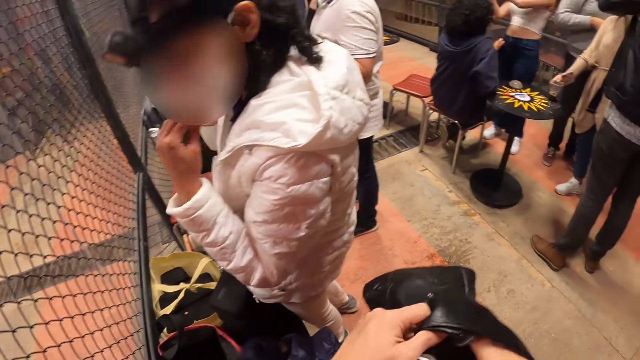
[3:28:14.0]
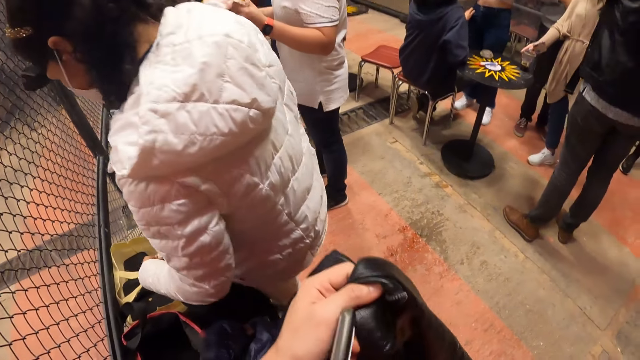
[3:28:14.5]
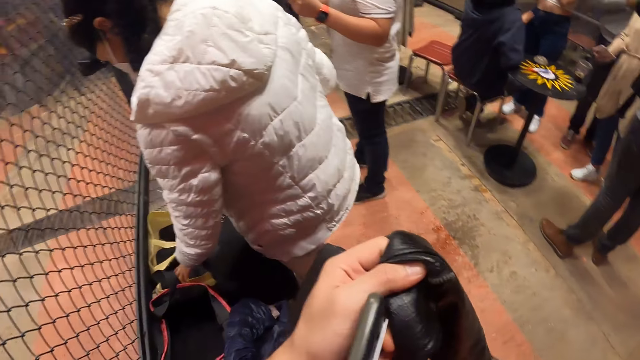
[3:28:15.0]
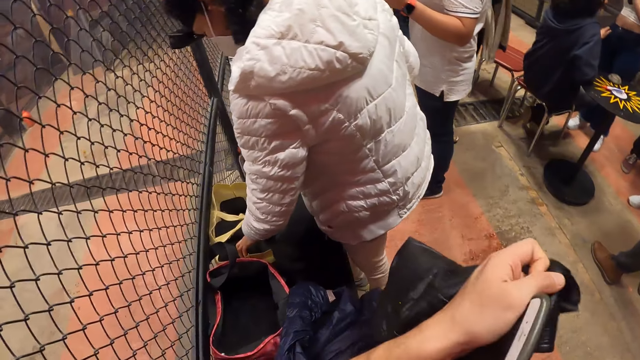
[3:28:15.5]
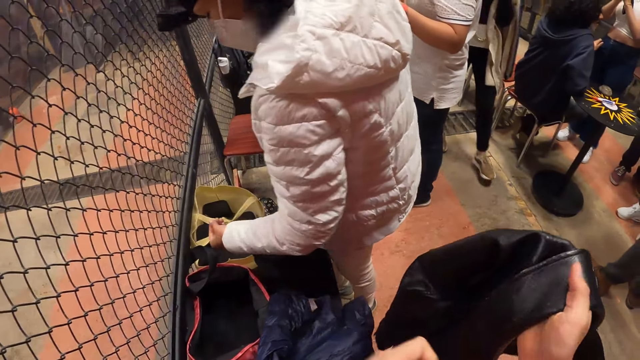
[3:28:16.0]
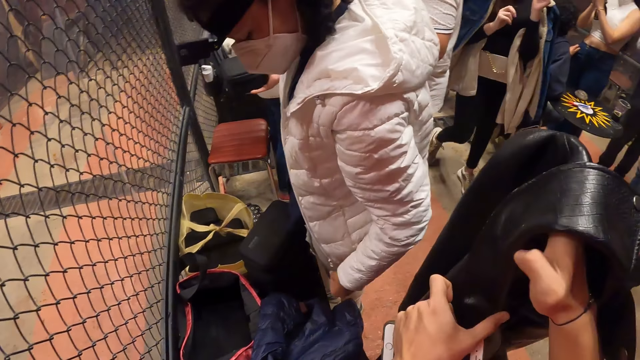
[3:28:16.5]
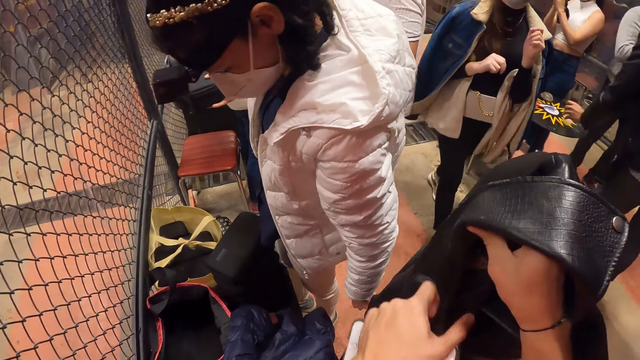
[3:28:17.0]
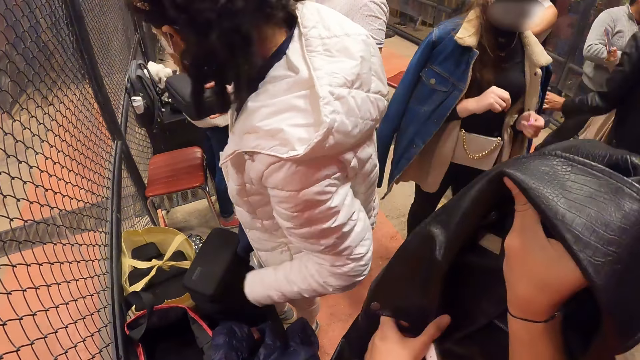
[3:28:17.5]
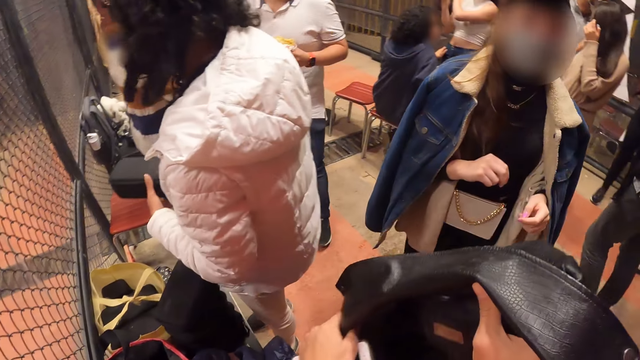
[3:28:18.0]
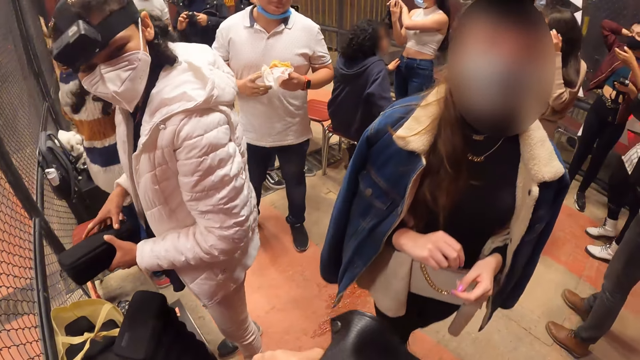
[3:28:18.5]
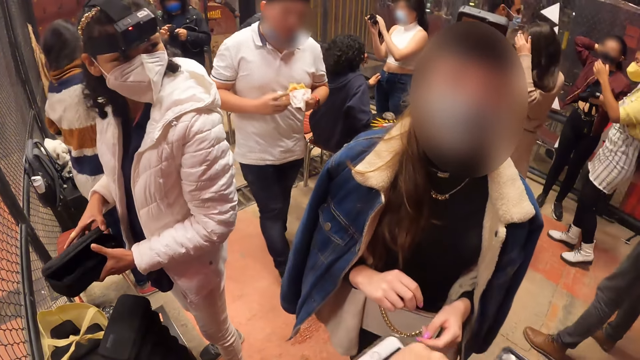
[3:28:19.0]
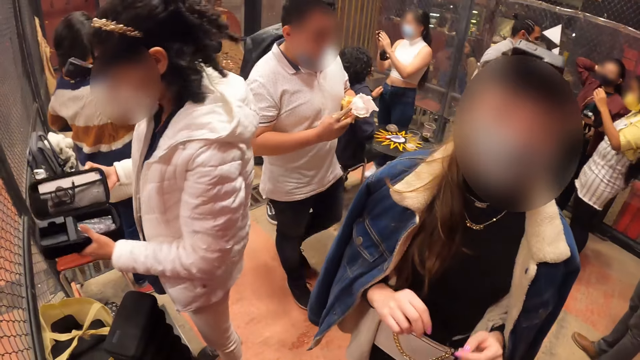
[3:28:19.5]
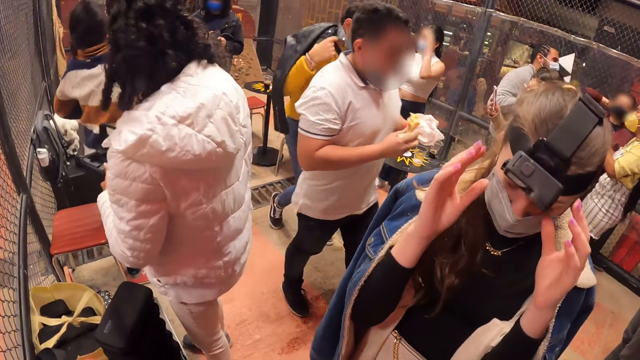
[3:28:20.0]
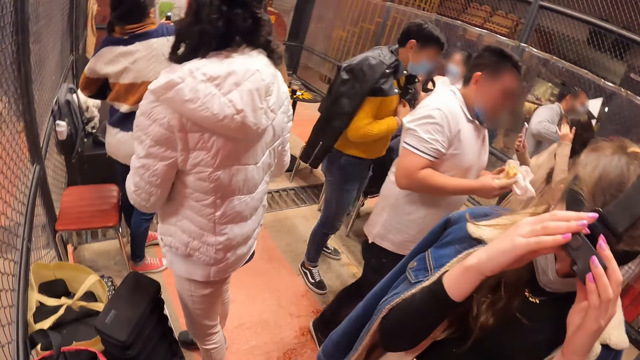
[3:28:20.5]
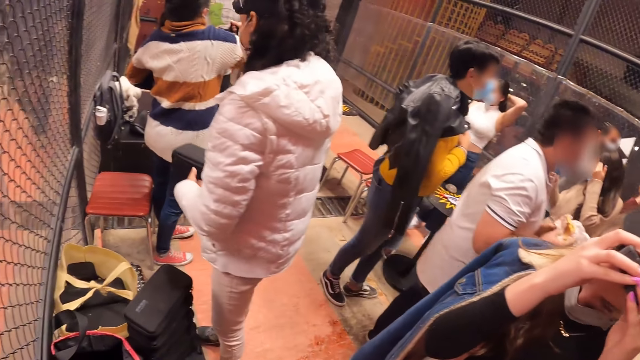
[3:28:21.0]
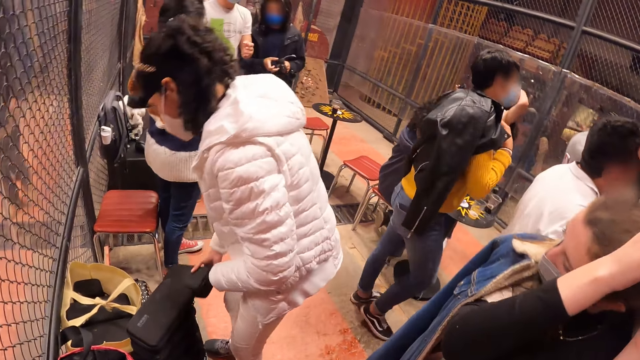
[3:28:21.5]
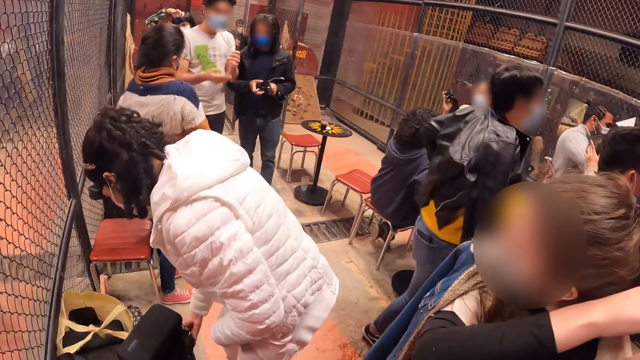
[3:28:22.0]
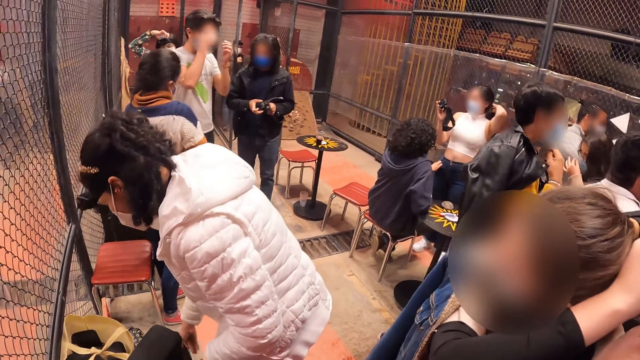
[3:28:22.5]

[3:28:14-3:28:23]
The camera wearer passes the jacket from his right hand to his left hand. He passes the jacket from his left hand to his right hand. He holds the leather jacket and the mobile phone with both hands. He interacts with a woman. The woman removes a camera from her head with both hands.
